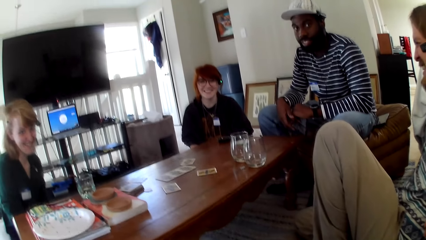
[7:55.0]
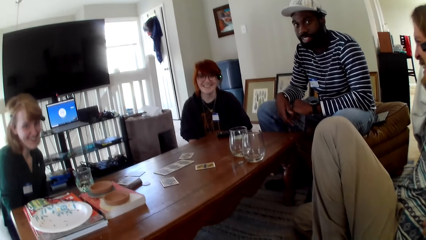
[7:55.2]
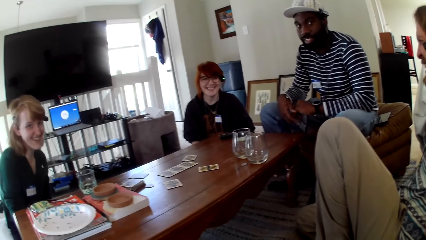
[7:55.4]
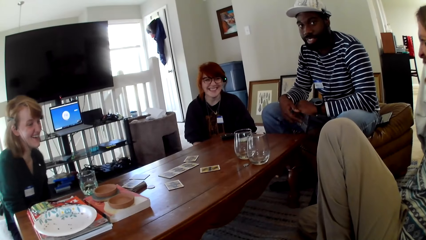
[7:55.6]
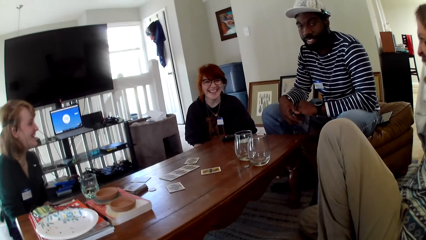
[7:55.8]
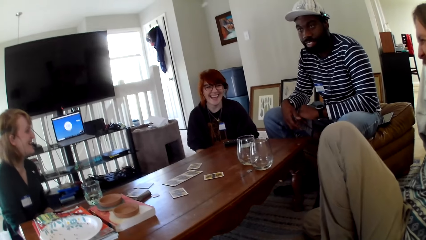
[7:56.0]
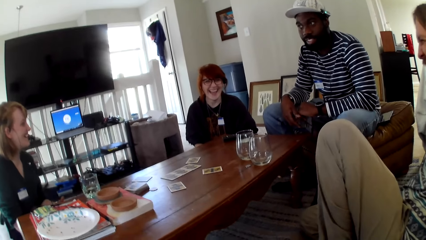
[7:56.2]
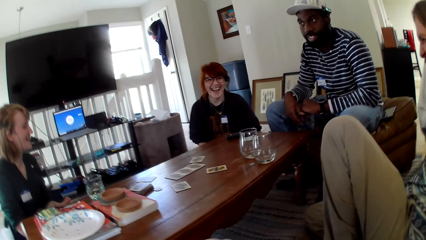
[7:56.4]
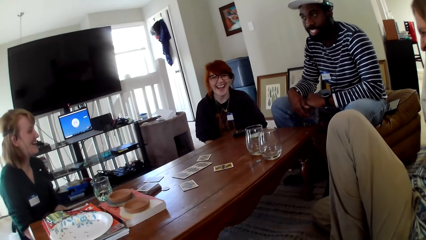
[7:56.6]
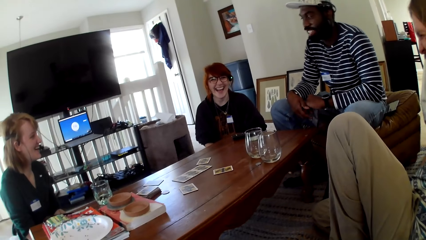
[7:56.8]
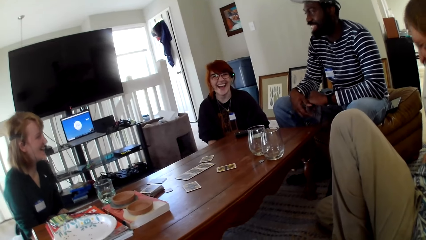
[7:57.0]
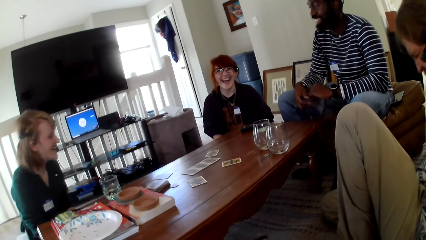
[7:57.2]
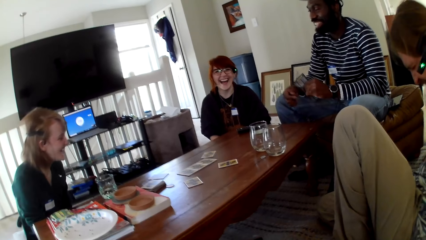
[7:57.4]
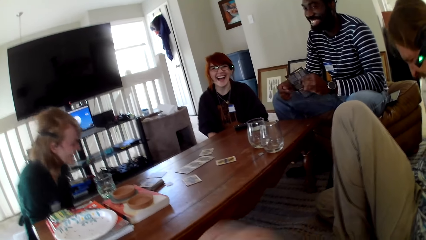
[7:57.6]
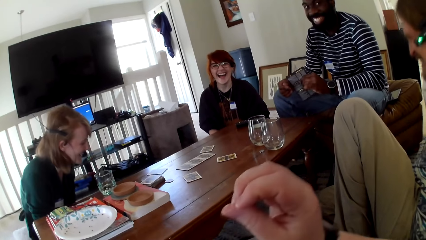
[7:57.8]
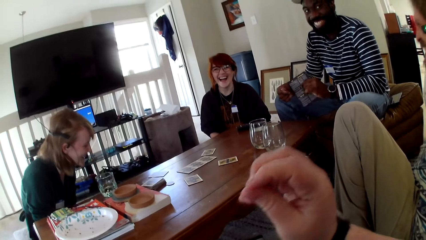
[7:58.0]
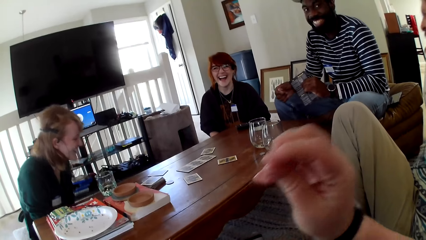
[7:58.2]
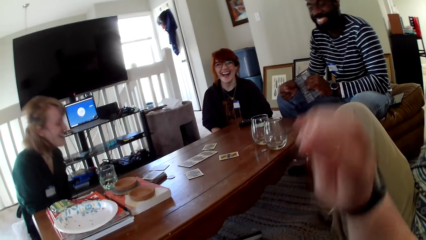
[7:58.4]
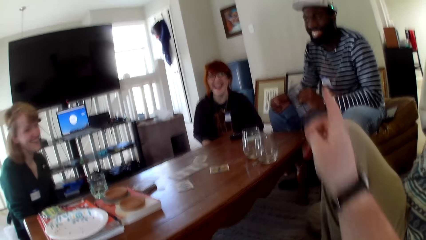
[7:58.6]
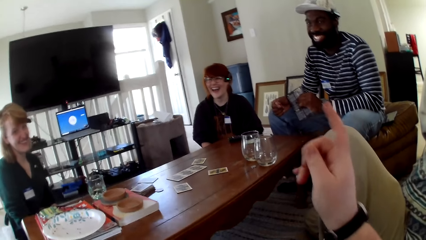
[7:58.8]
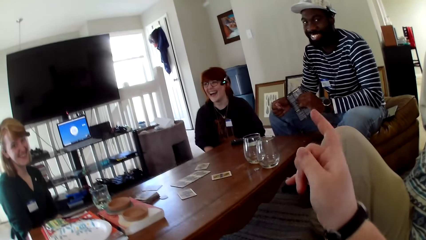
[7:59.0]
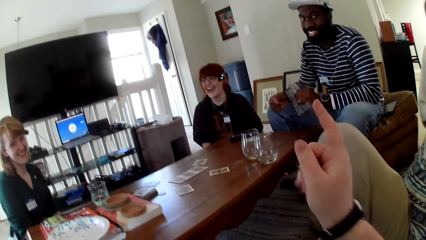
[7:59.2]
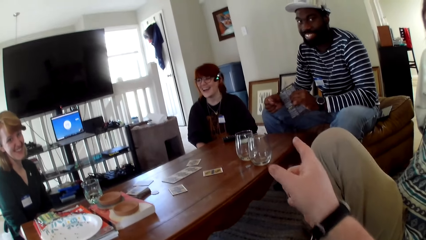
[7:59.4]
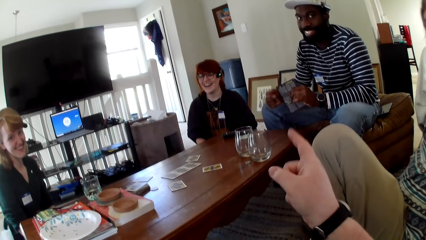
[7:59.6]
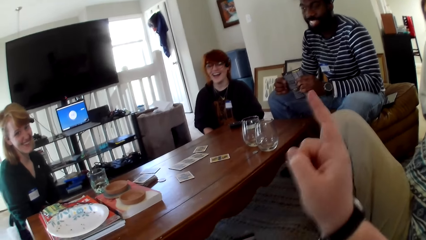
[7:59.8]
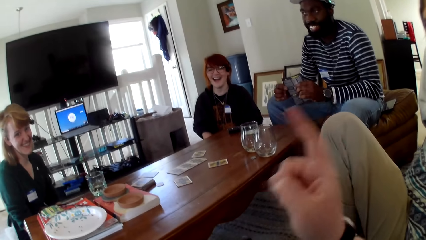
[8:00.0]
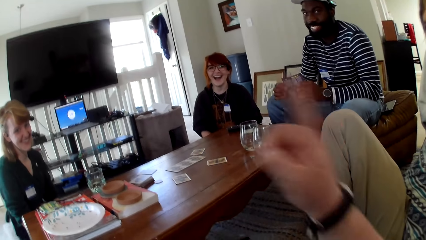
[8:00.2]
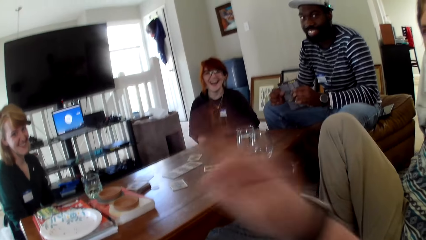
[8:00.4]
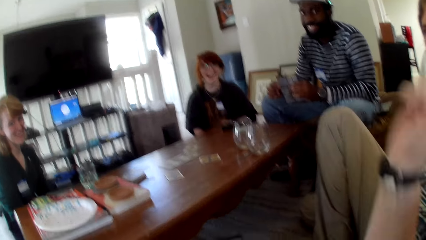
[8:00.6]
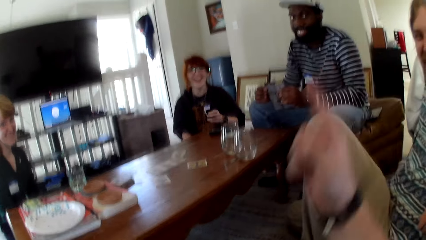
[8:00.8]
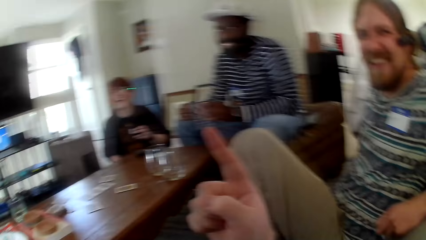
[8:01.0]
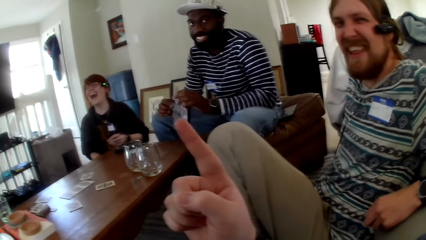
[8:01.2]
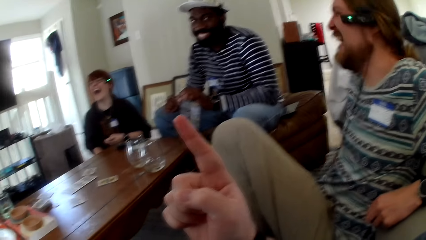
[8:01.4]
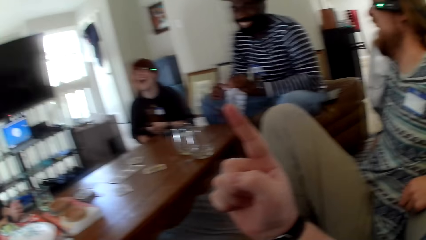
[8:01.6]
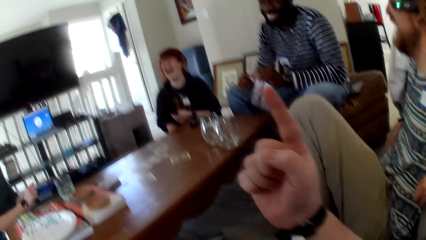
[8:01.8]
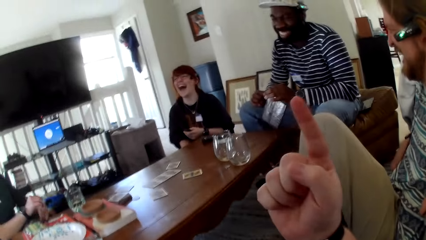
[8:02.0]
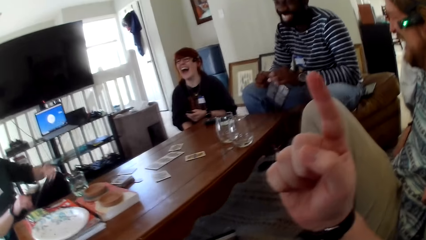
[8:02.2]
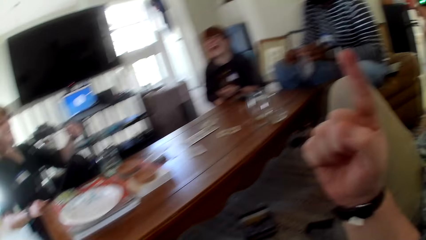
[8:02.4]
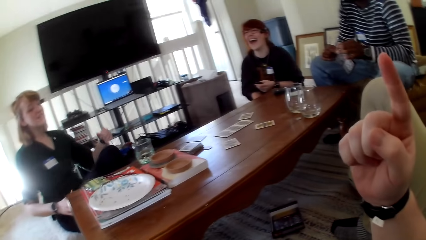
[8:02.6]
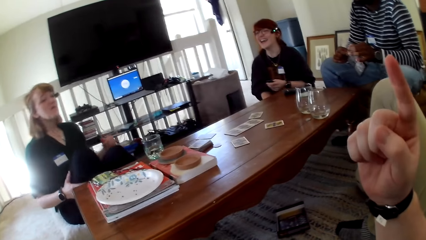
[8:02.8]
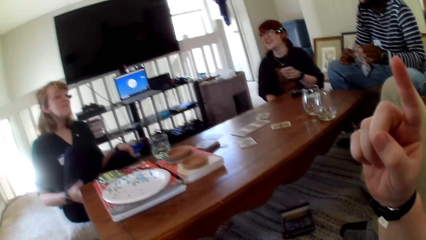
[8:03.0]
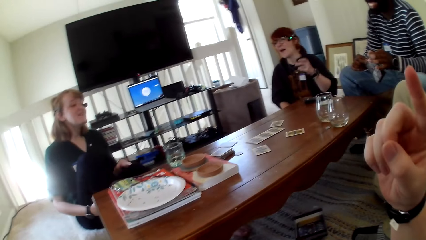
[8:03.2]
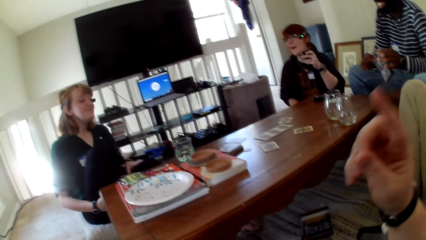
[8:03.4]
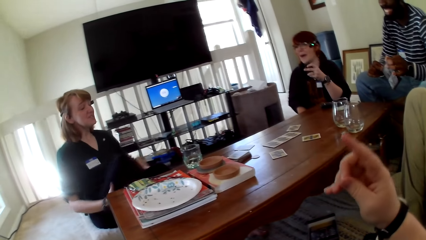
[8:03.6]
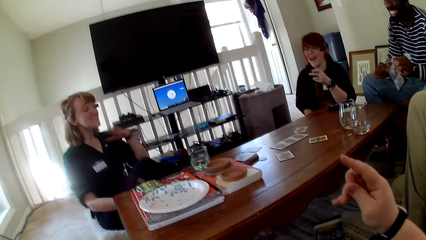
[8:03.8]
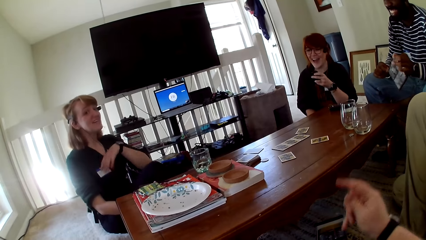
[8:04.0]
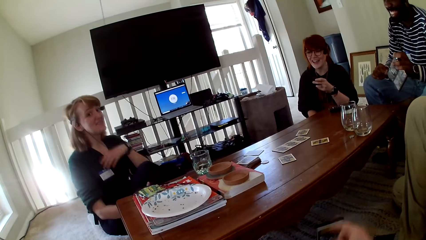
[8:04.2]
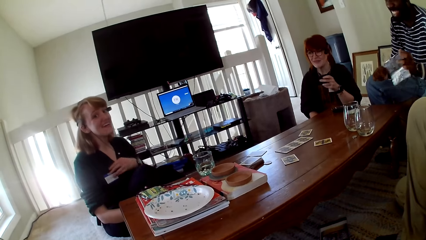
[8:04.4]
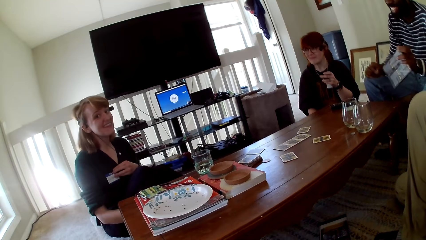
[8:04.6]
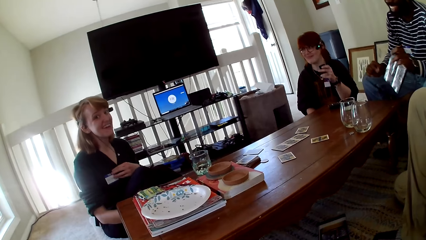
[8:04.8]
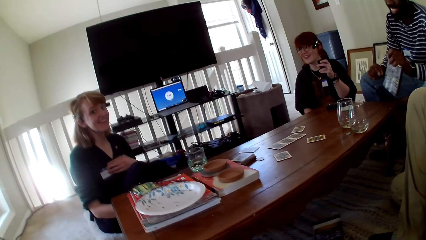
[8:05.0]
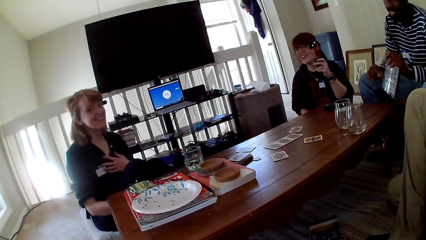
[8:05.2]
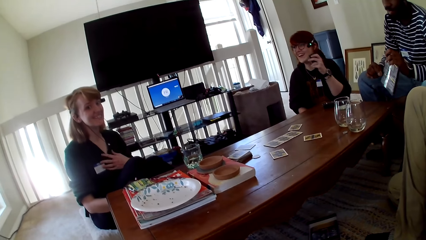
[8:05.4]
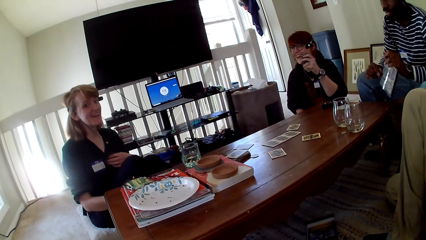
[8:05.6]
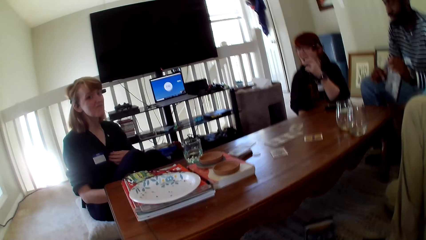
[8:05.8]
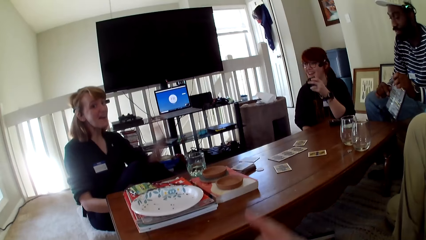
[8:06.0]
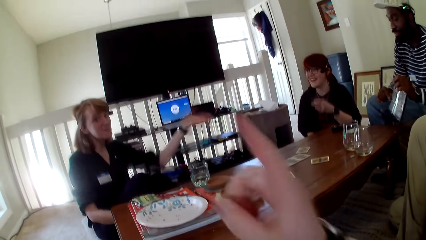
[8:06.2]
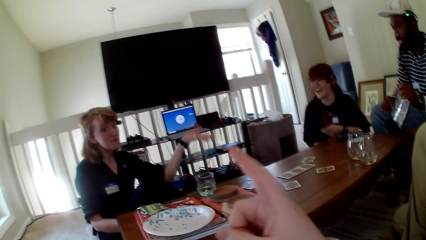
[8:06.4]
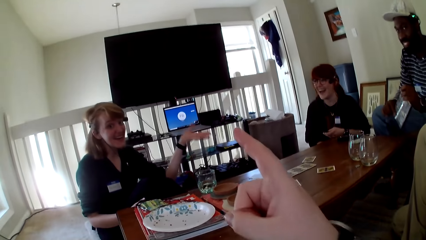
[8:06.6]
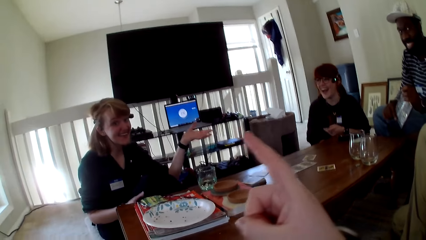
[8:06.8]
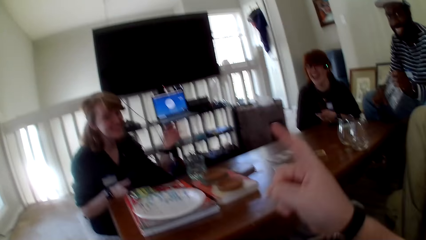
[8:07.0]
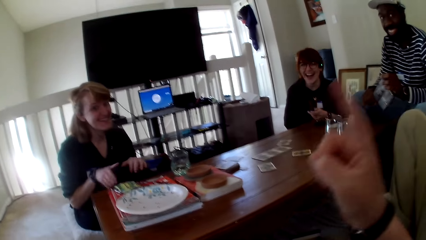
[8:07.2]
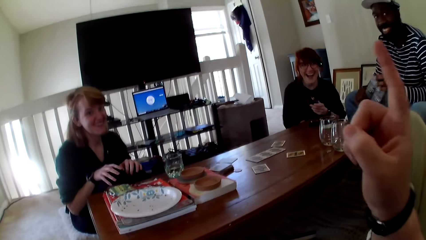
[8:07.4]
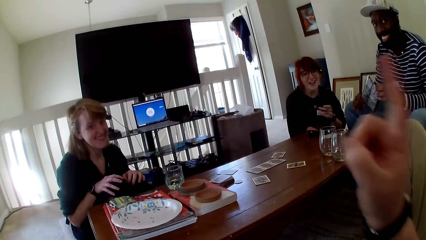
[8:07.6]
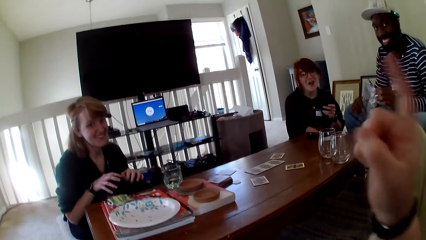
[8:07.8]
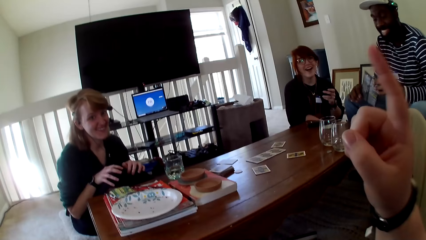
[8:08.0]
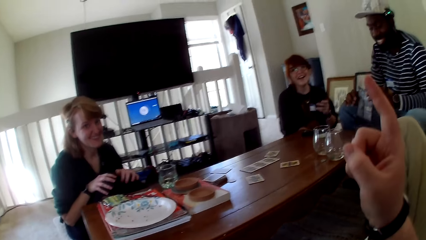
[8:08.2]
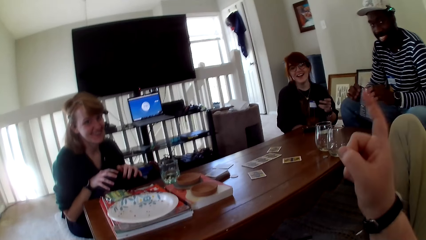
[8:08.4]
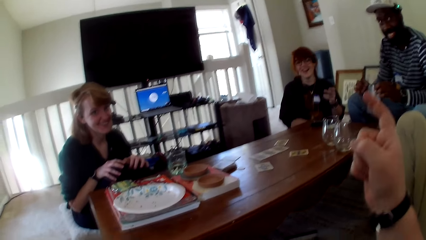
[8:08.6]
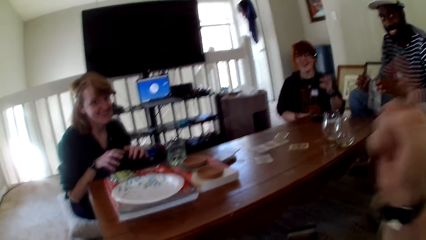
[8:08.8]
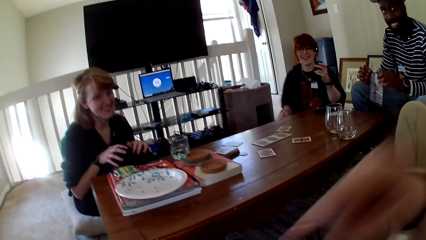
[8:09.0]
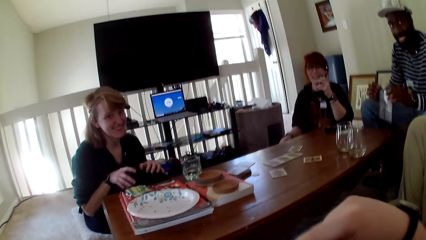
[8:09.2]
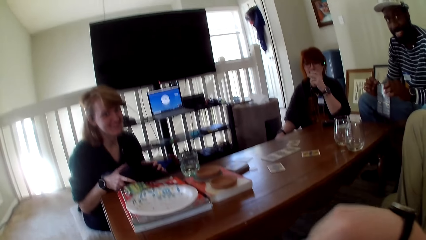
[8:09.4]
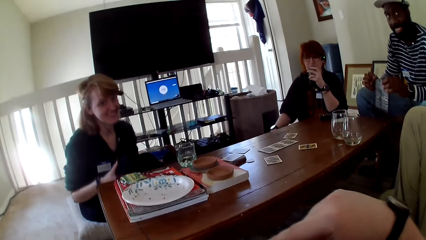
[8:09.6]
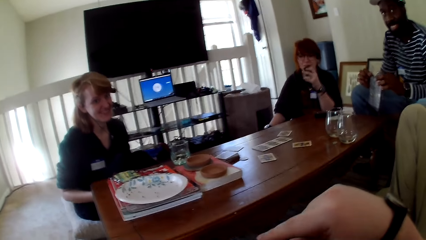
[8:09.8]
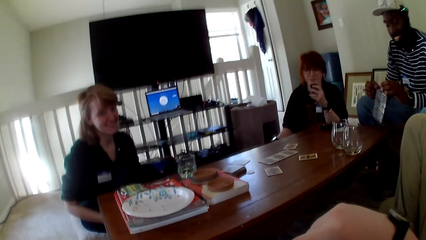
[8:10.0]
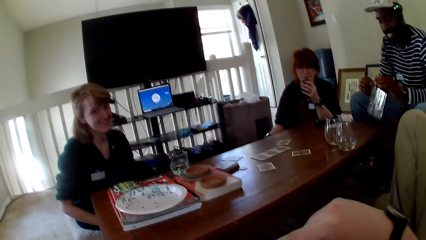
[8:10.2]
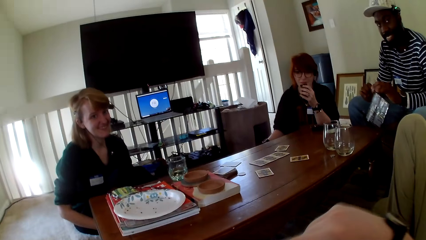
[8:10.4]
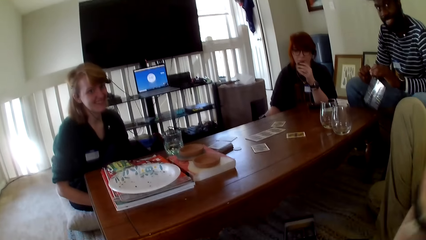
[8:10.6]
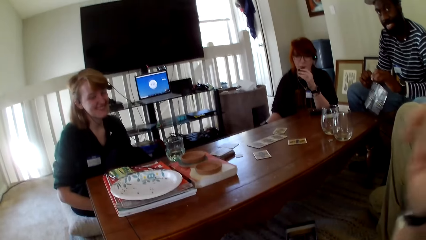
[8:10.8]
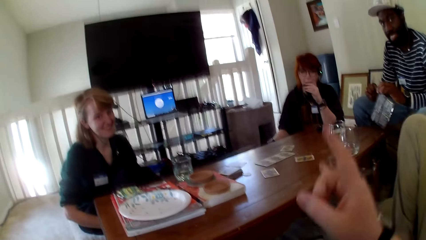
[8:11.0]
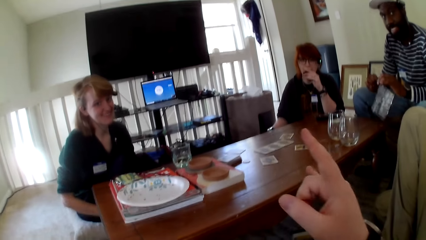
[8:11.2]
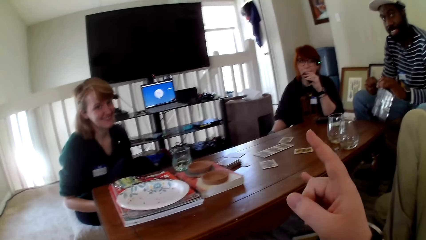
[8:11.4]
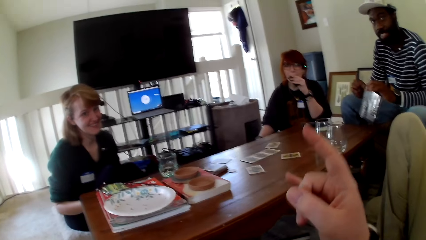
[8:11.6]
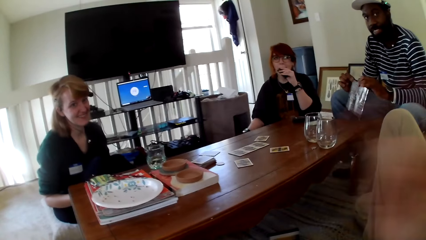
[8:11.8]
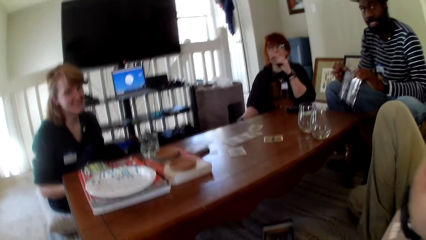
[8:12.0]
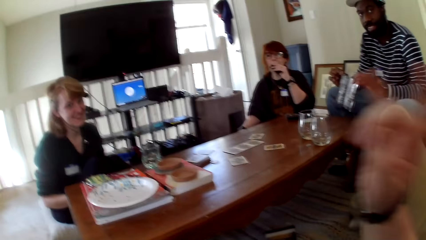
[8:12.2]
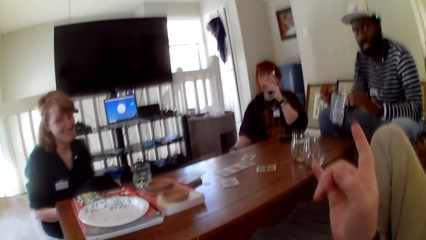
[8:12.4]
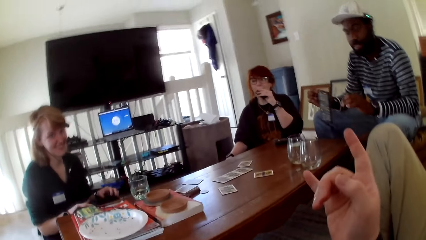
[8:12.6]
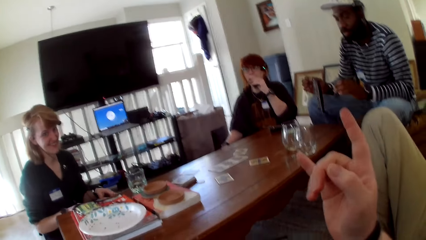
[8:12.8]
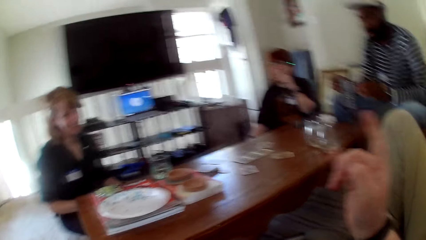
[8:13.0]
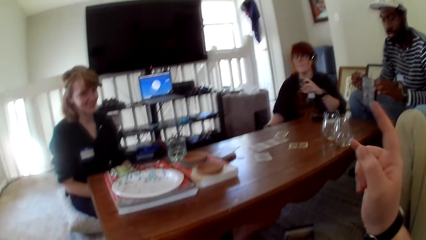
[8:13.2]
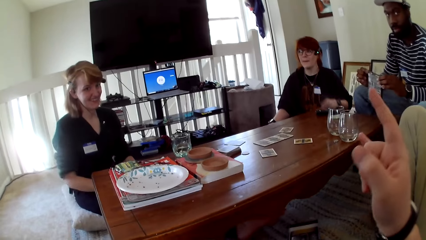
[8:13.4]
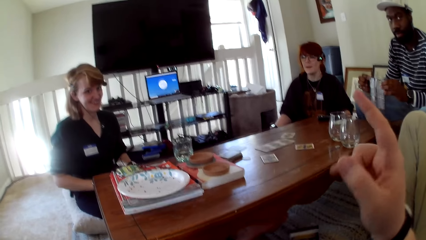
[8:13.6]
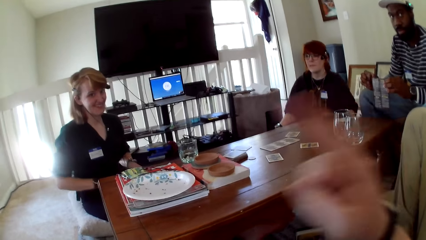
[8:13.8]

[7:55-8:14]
A man laughs. A woman laughs. Another man laughs. Another woman laughs. The camera wearer gestures his hand. A person raises a hand up. The other woman holds her tag and talks to the camera wearer. The camera wearer gestures his hand. The other woman gestures her hand. The camera wearer raises his hand up. The first woman smokes a vape. The camera wearer gestures his hand.
